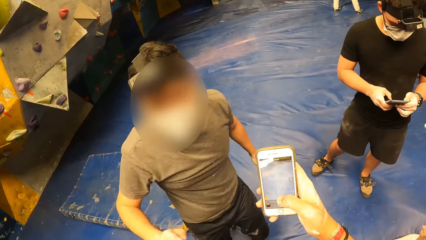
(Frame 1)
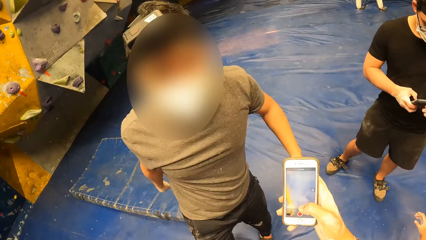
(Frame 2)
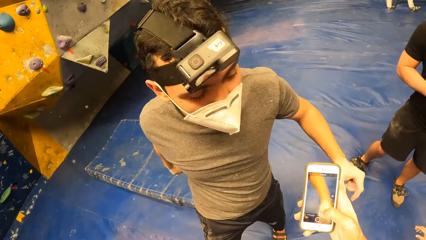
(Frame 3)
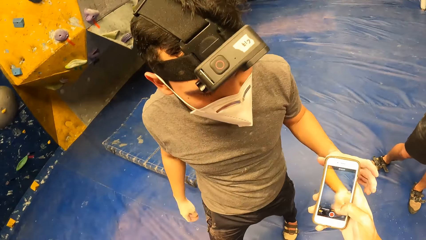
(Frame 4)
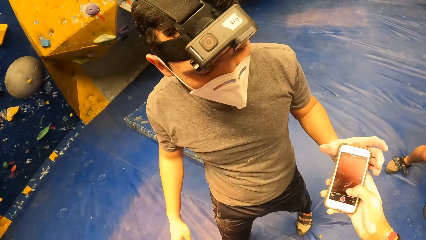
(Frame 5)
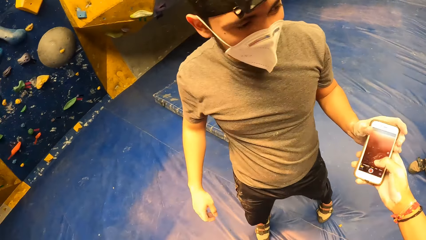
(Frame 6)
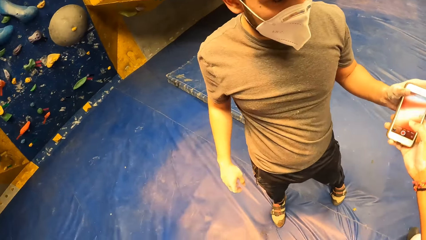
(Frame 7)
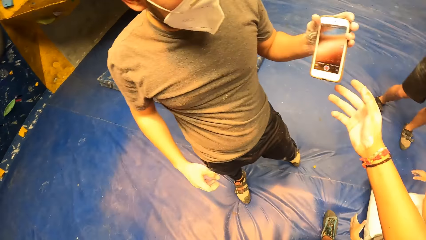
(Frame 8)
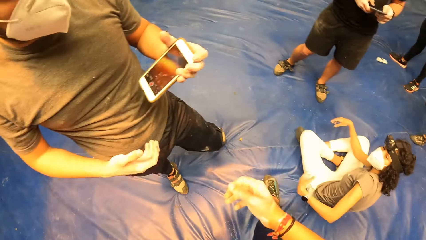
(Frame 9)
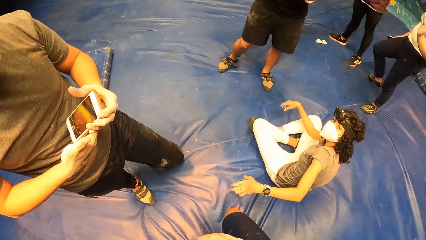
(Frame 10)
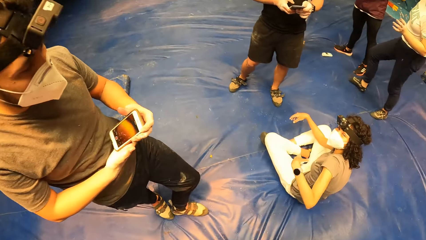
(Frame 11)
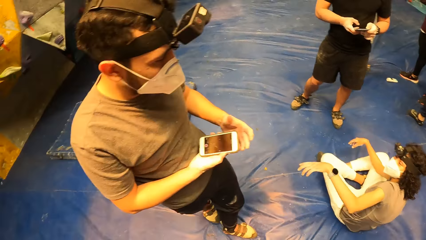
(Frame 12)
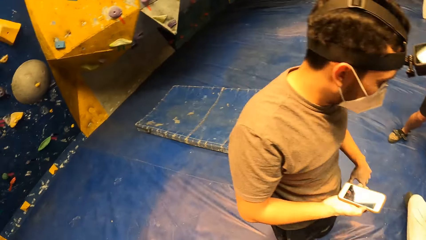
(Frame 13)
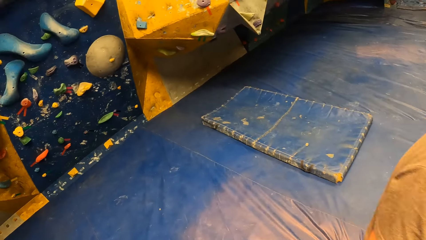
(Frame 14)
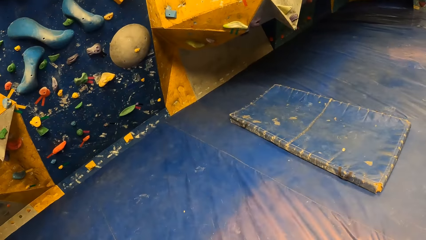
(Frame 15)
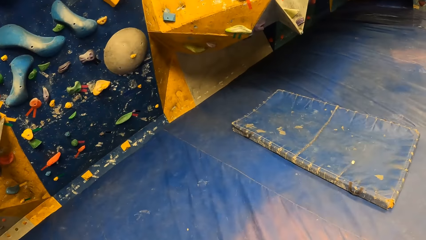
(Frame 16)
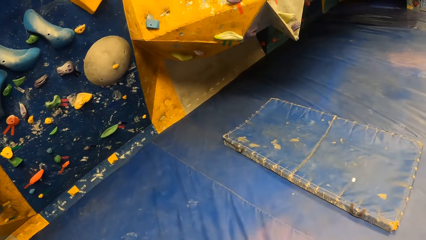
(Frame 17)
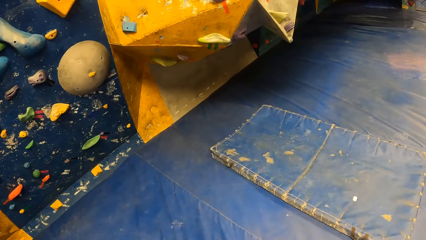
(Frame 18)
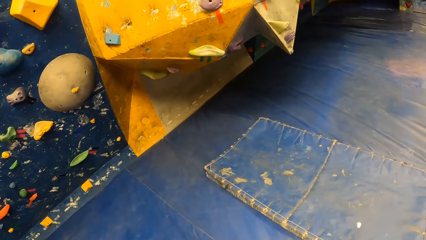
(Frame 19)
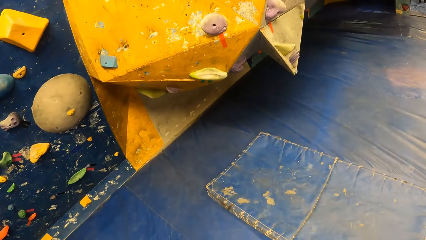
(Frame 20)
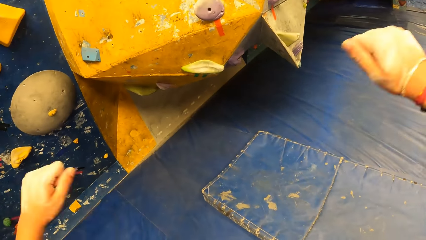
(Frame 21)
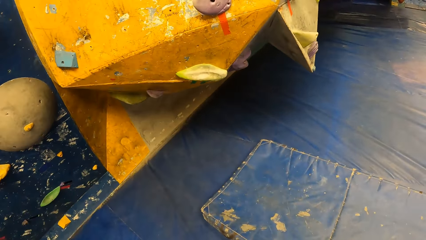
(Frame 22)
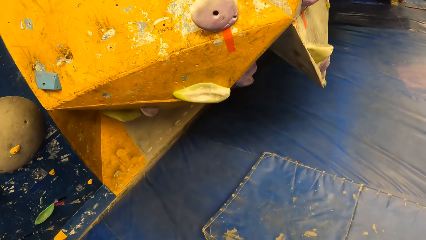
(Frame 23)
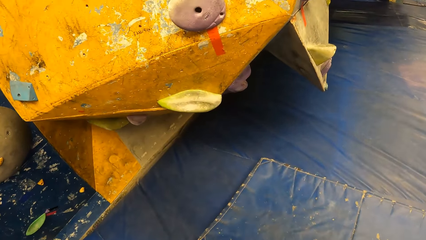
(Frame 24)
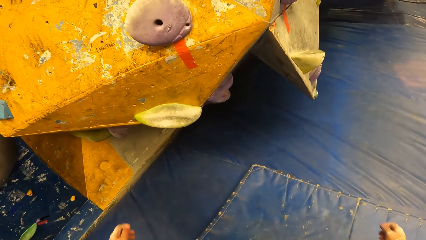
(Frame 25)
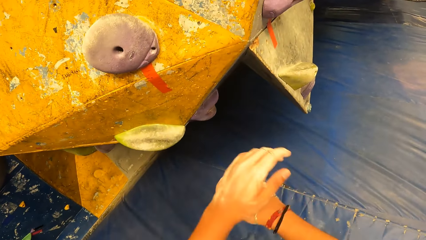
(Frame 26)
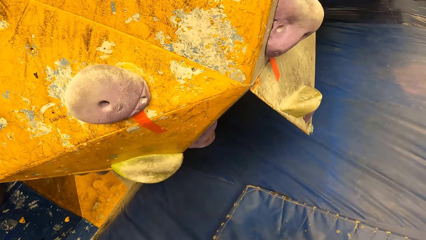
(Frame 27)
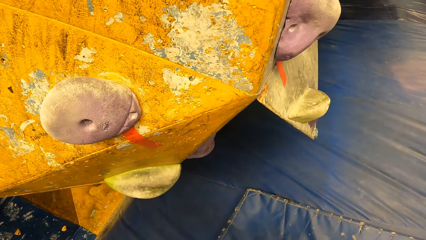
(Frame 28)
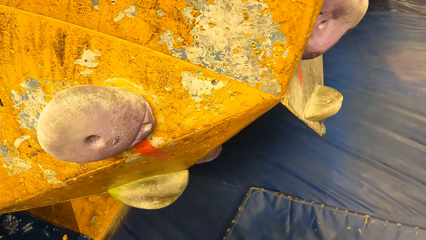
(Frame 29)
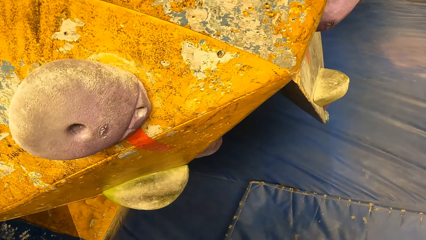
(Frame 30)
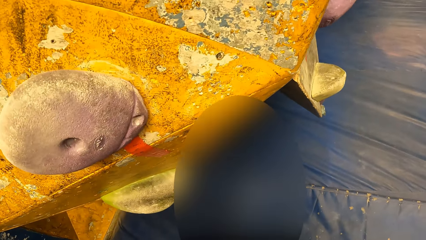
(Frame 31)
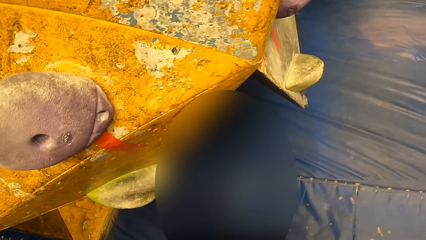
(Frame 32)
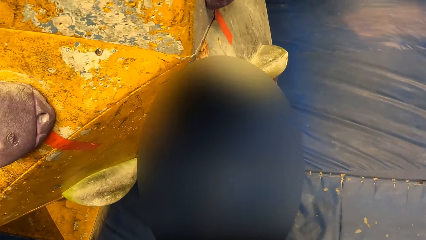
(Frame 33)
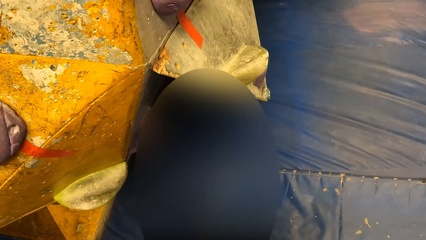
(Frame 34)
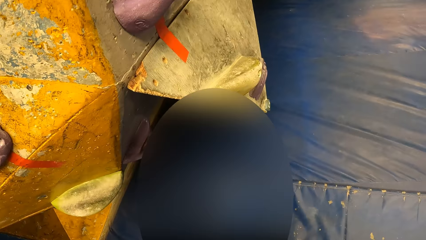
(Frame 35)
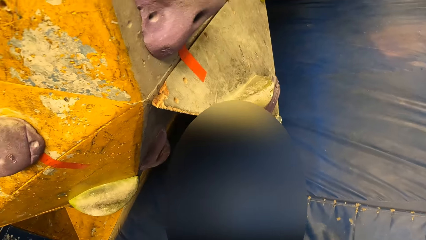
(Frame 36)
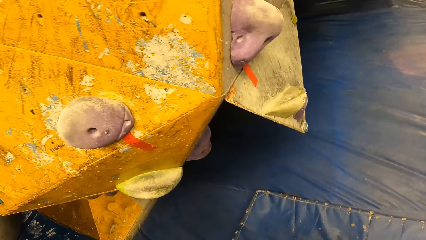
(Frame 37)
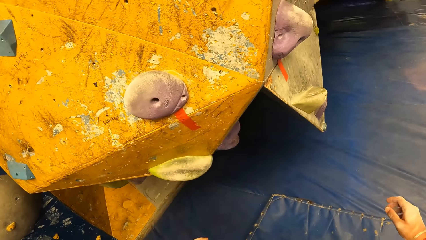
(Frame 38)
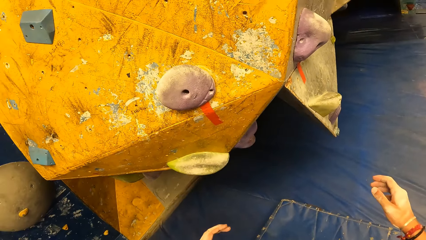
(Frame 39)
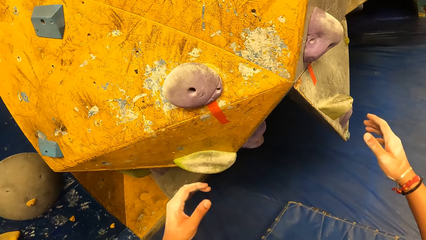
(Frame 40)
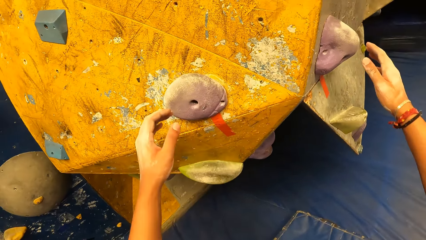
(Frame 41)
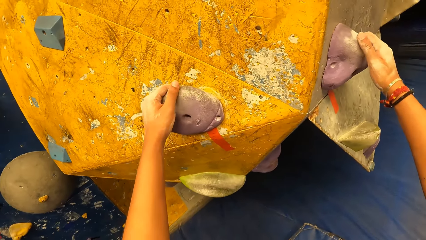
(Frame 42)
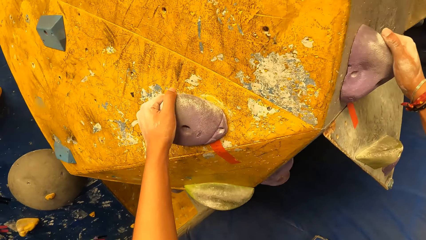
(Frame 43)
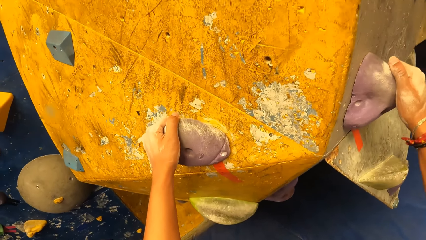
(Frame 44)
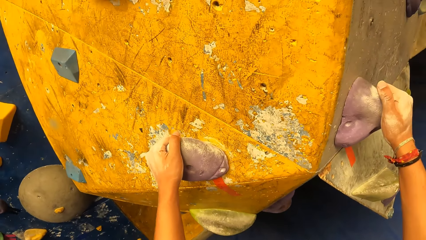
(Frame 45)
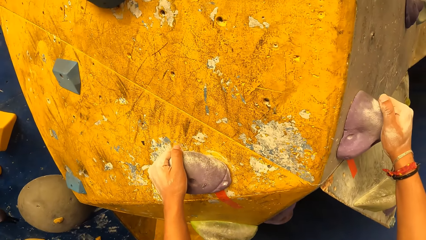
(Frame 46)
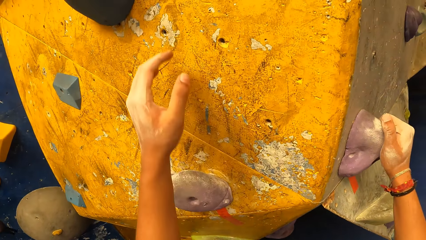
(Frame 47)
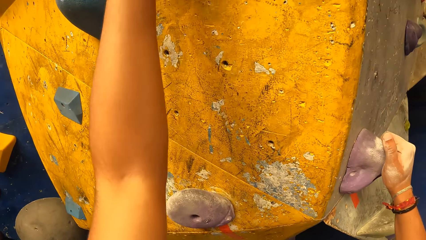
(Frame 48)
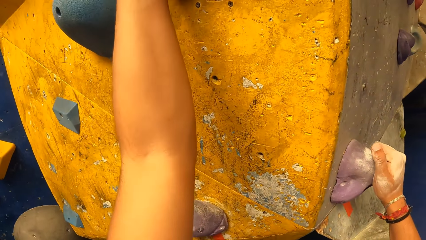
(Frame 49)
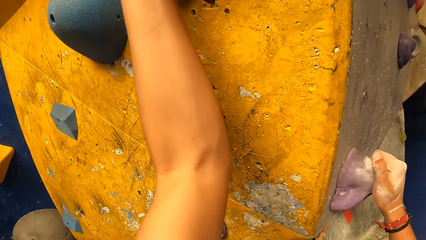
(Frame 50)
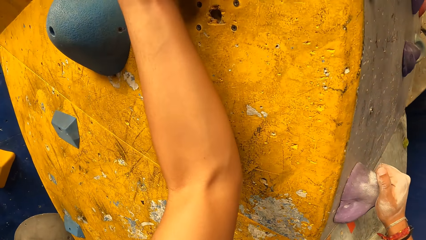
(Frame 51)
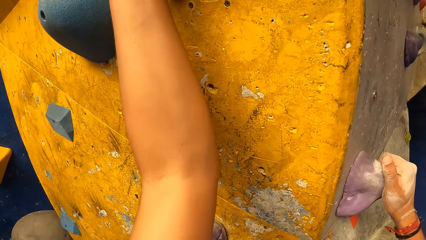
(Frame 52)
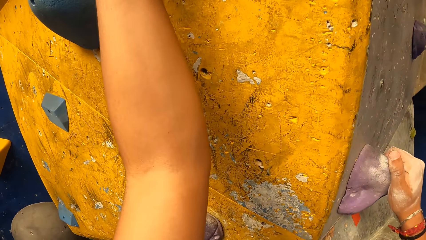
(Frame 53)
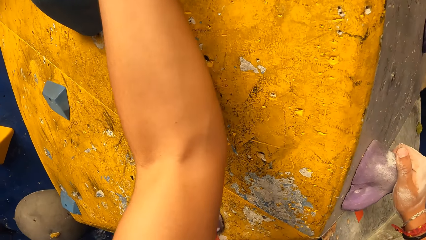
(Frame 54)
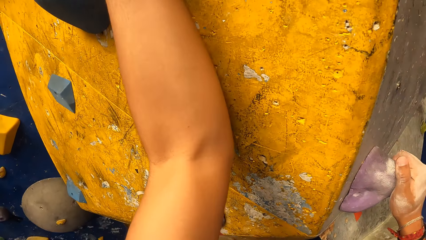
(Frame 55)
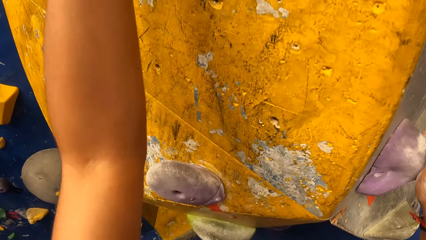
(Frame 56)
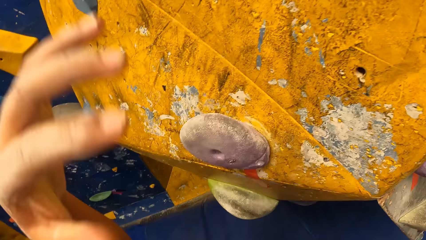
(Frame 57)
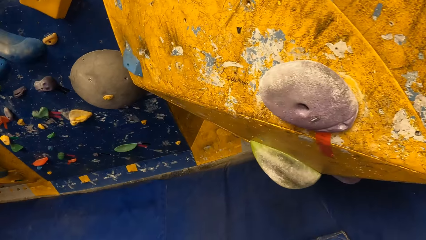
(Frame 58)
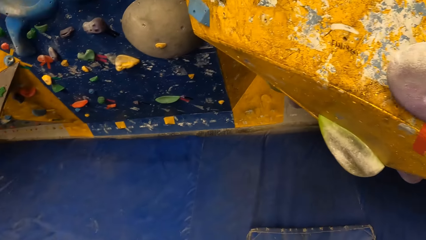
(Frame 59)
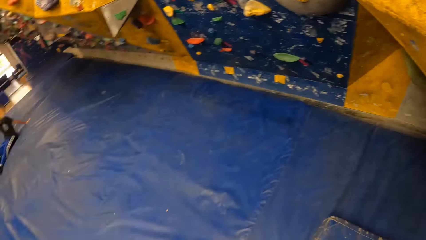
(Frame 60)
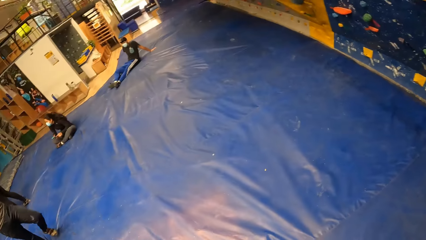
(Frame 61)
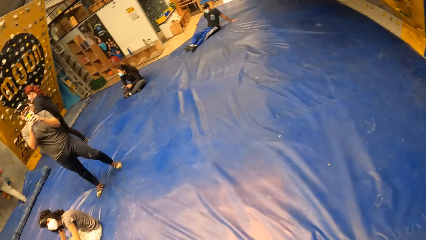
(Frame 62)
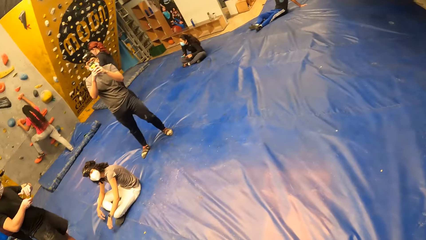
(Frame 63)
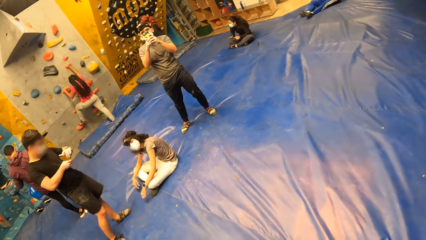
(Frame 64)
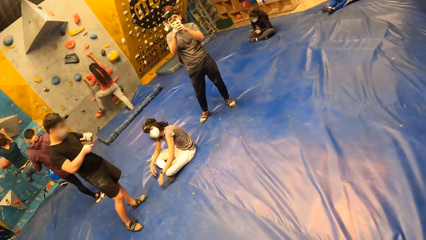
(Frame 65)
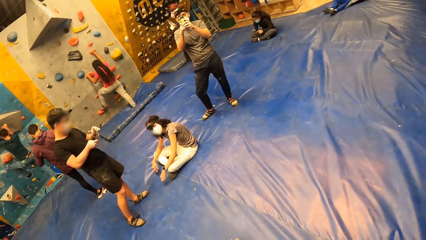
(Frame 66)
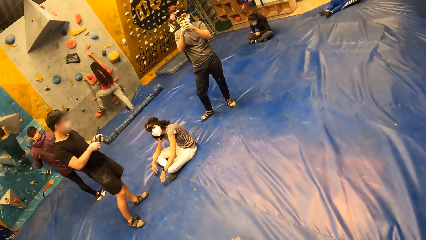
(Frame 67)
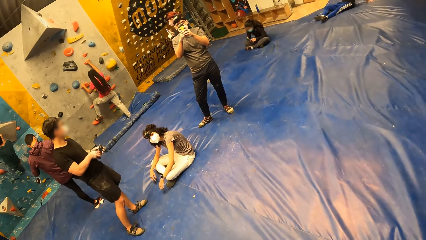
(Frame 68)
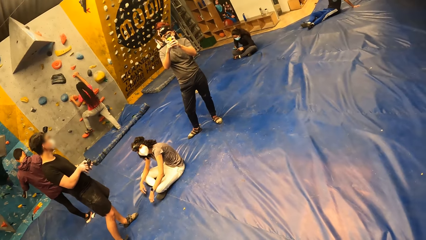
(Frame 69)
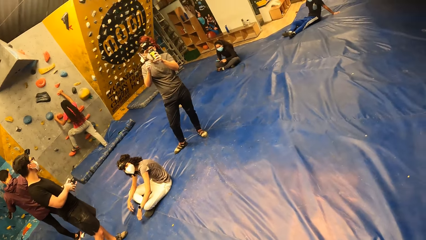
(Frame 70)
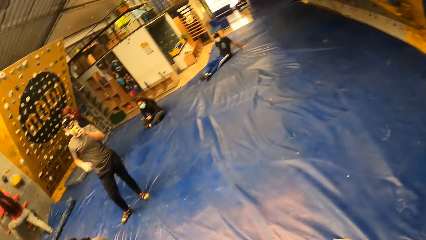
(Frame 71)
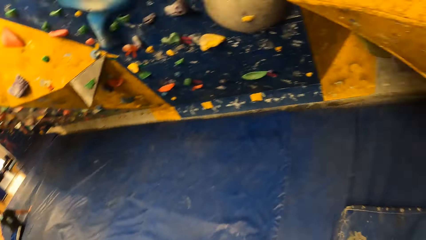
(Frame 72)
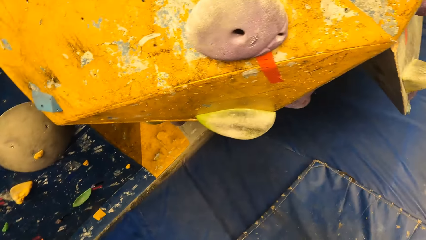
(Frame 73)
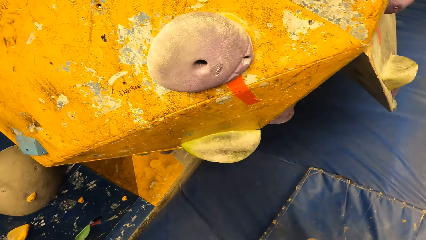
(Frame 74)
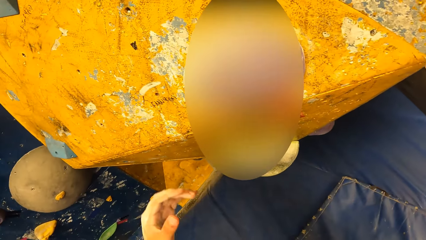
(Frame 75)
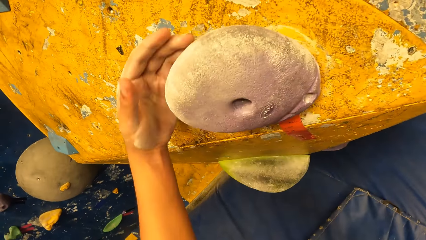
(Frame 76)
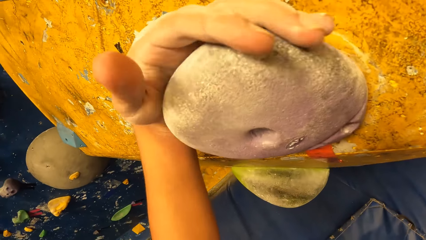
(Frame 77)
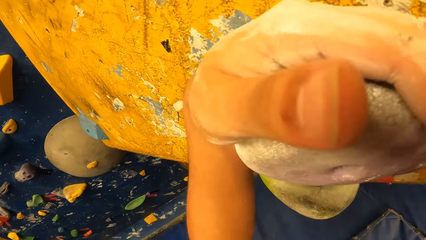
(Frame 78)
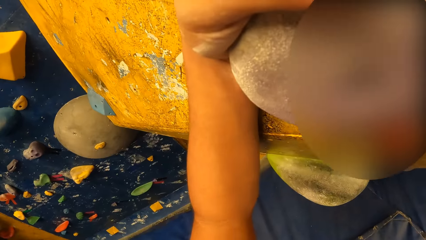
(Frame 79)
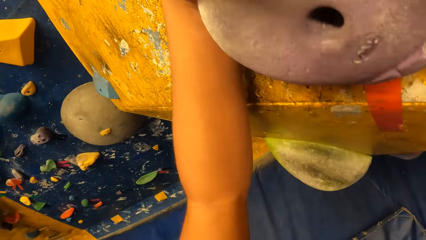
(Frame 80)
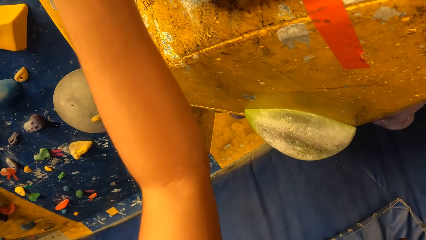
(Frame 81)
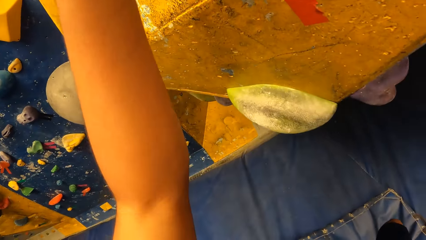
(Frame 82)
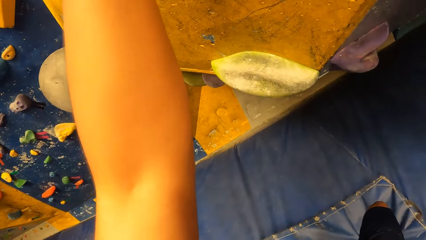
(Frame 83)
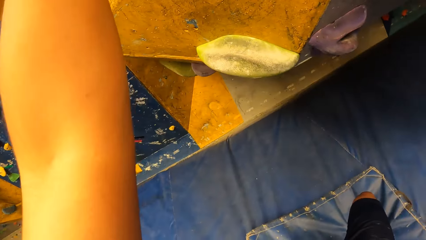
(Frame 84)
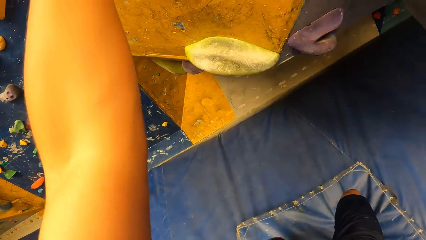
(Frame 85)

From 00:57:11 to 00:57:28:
The camera wearer shakes hands with a man. He claps the hands together with the man. He hands the phone in his right hand to the man. He touches the bouldering wall. He grabs the climbing hold on the rock wall with both hands. He climbs the bouldering wall. He turns around the room. He touches the boulder.
